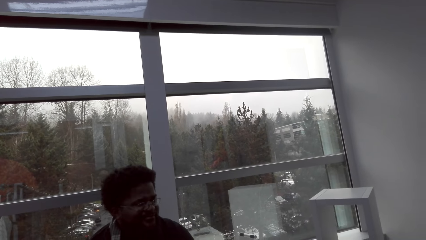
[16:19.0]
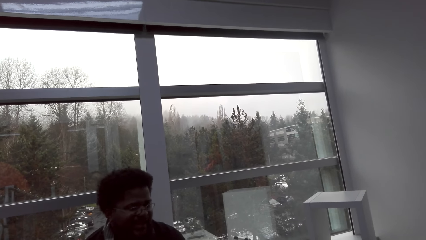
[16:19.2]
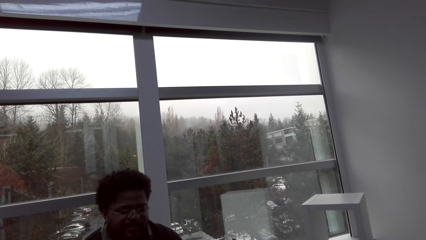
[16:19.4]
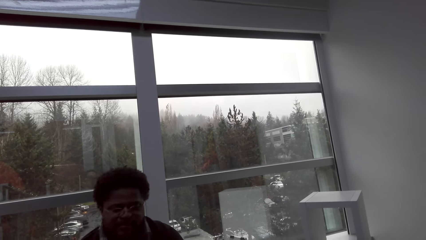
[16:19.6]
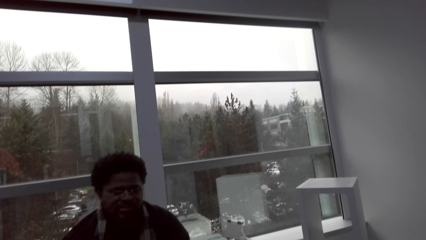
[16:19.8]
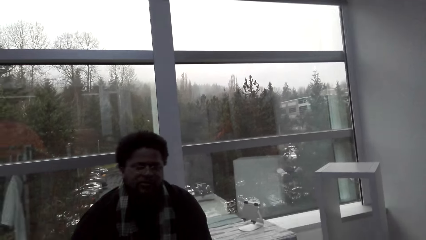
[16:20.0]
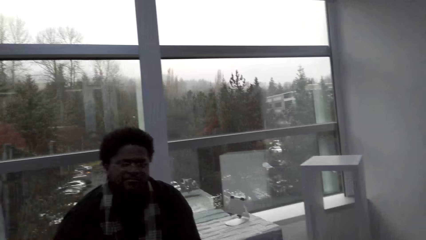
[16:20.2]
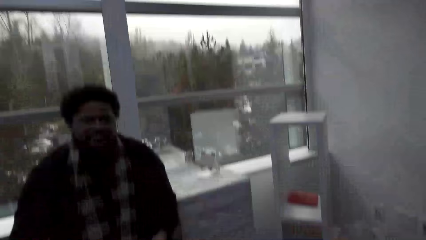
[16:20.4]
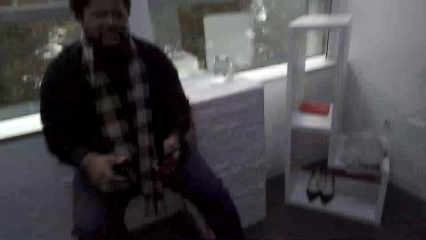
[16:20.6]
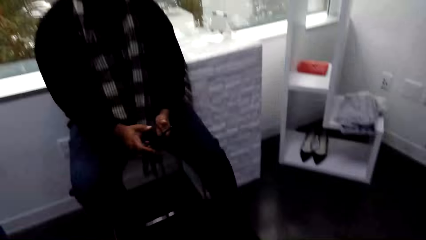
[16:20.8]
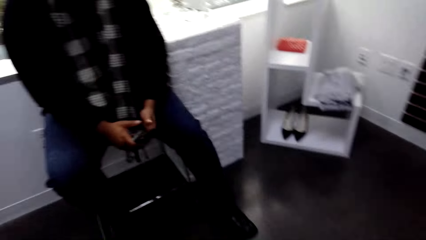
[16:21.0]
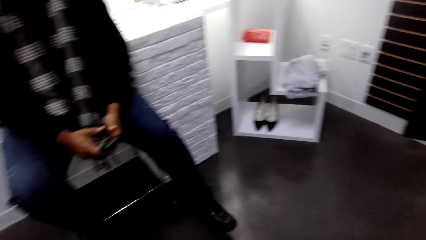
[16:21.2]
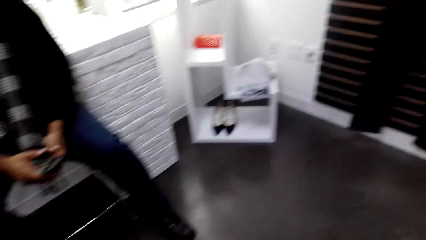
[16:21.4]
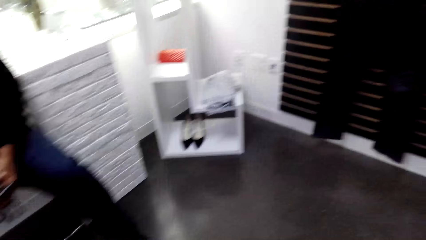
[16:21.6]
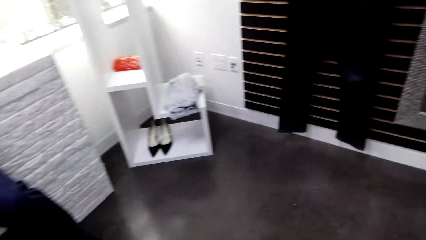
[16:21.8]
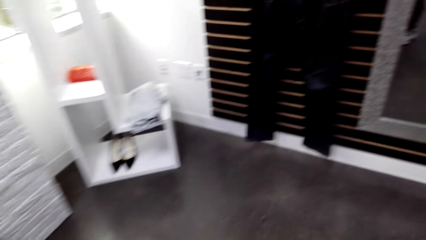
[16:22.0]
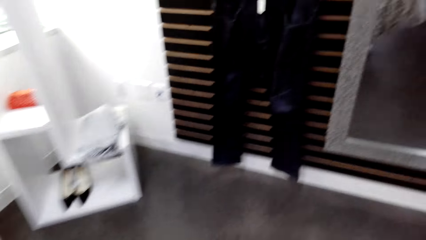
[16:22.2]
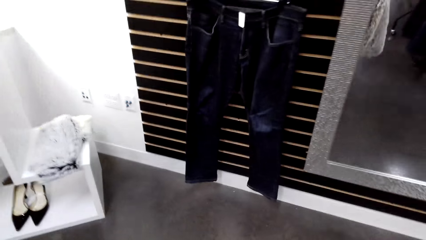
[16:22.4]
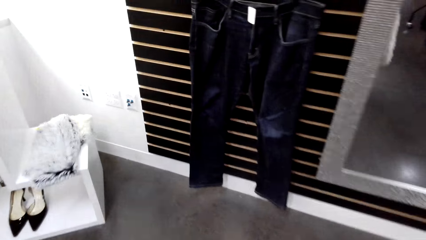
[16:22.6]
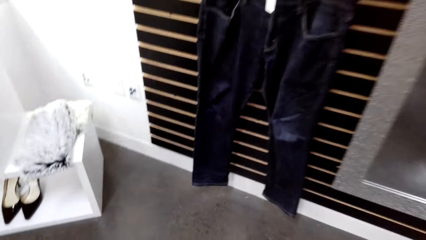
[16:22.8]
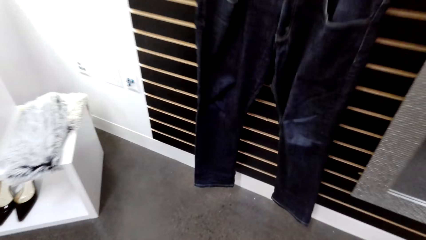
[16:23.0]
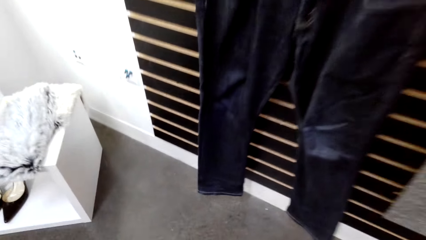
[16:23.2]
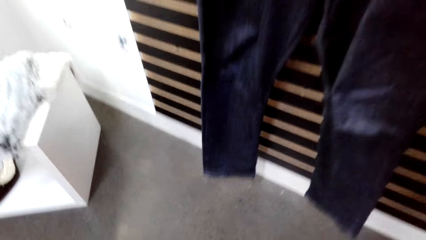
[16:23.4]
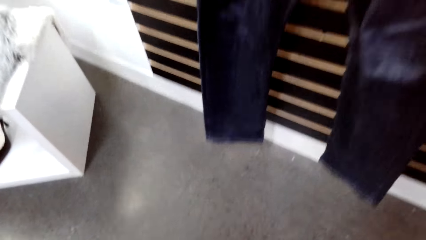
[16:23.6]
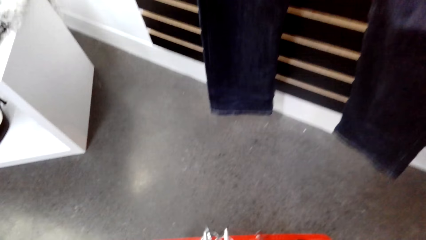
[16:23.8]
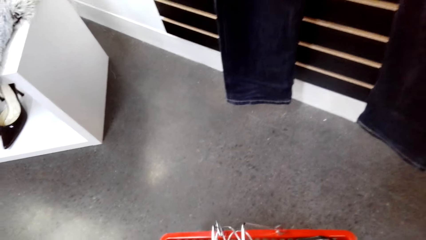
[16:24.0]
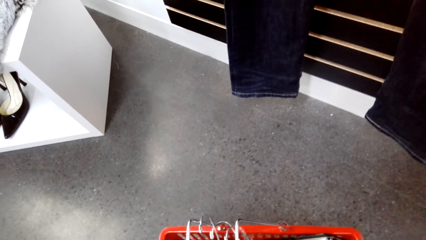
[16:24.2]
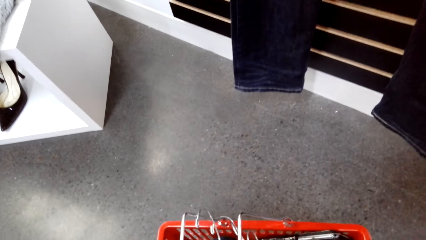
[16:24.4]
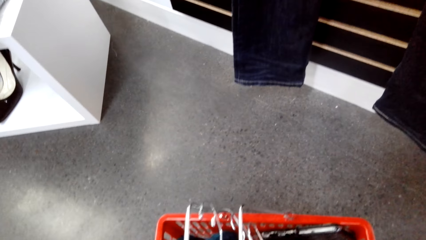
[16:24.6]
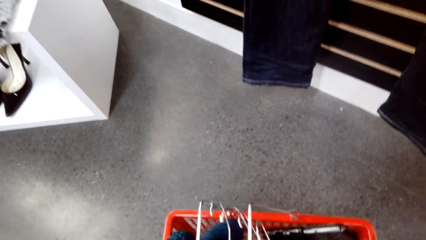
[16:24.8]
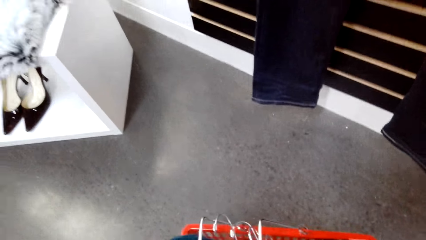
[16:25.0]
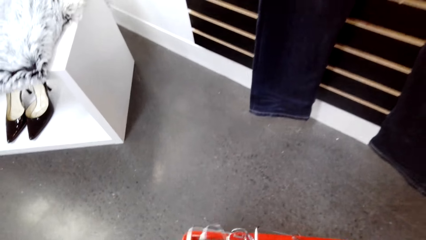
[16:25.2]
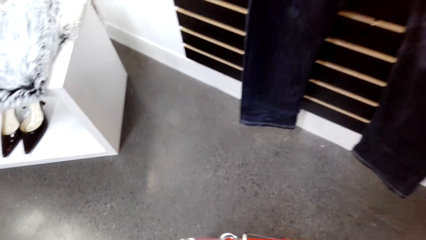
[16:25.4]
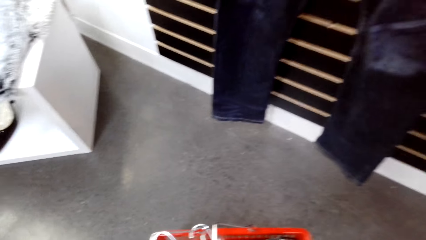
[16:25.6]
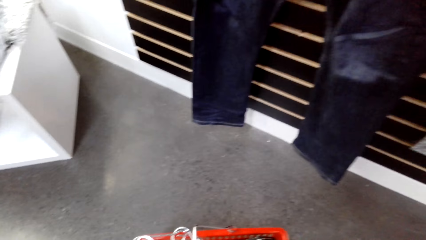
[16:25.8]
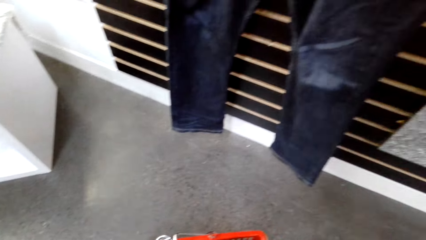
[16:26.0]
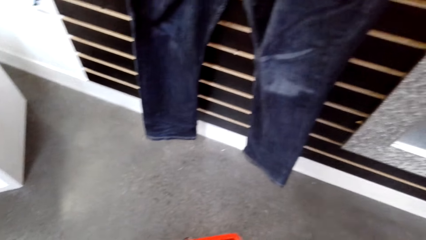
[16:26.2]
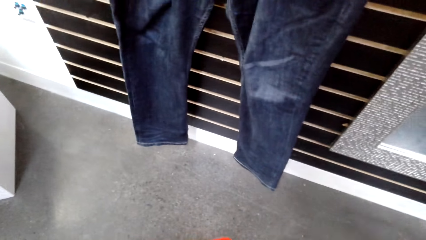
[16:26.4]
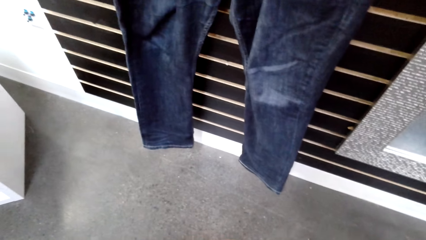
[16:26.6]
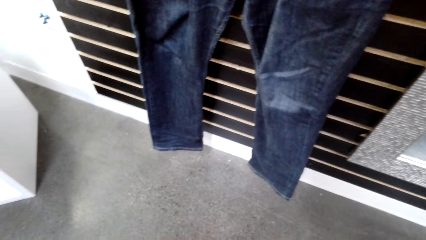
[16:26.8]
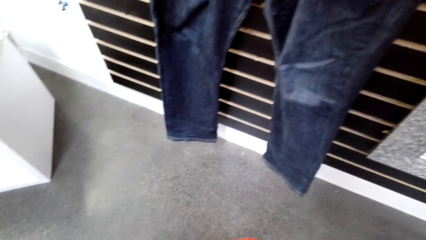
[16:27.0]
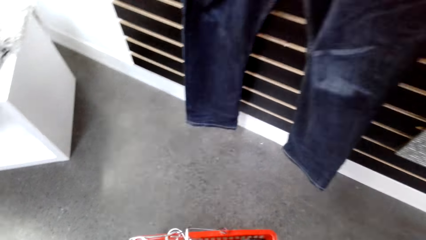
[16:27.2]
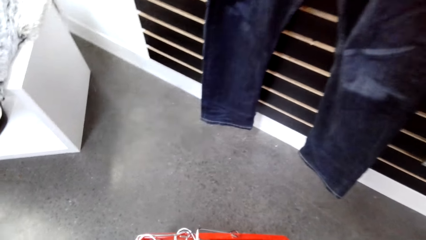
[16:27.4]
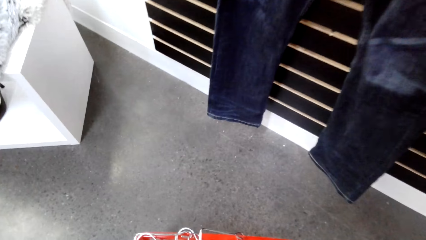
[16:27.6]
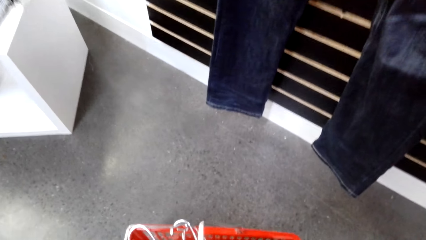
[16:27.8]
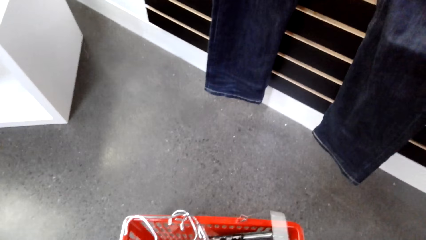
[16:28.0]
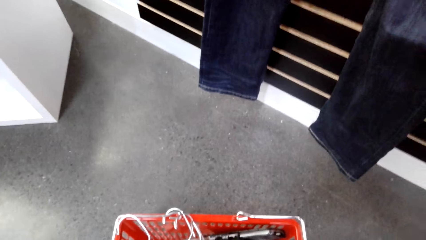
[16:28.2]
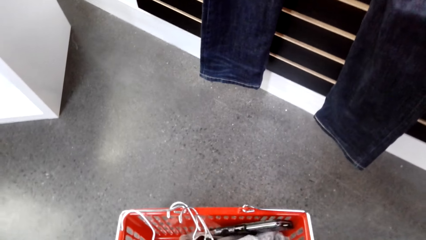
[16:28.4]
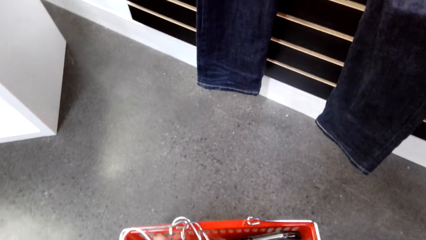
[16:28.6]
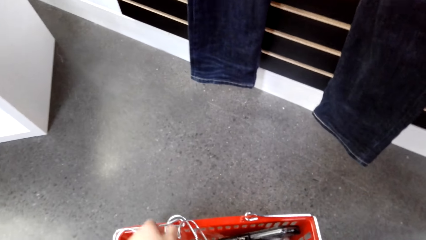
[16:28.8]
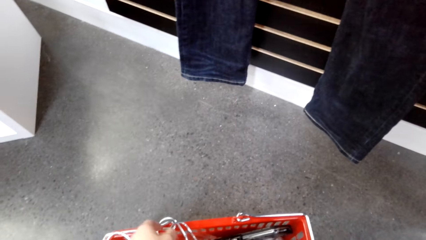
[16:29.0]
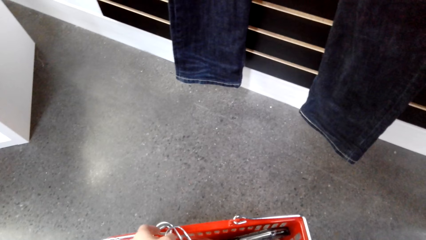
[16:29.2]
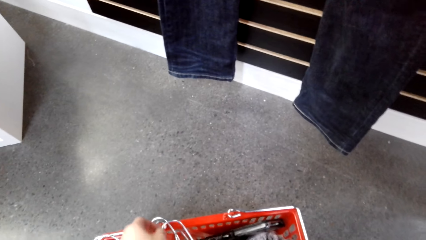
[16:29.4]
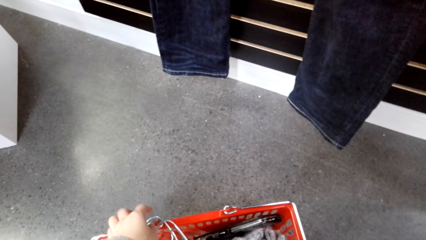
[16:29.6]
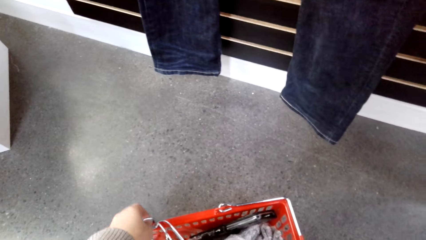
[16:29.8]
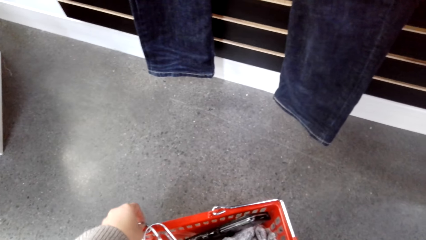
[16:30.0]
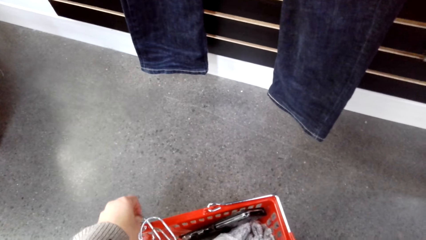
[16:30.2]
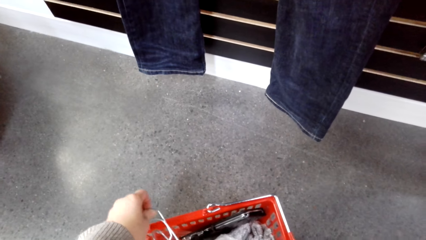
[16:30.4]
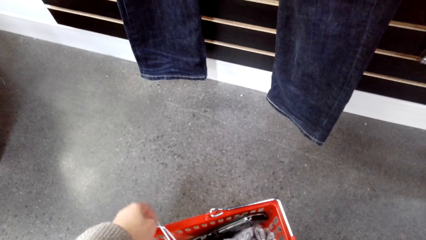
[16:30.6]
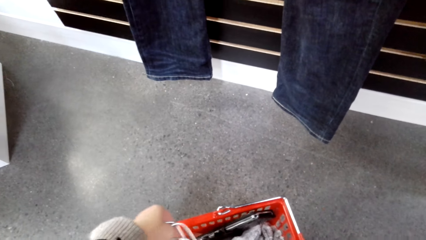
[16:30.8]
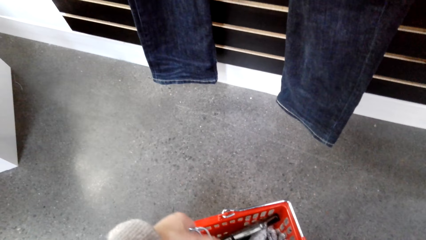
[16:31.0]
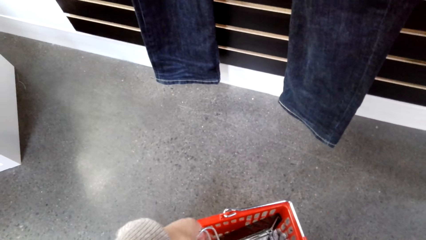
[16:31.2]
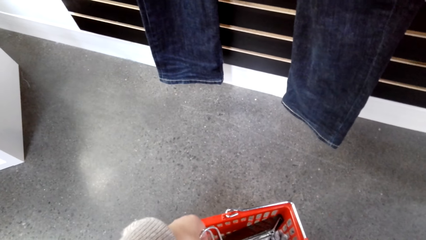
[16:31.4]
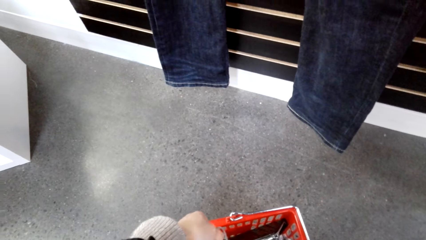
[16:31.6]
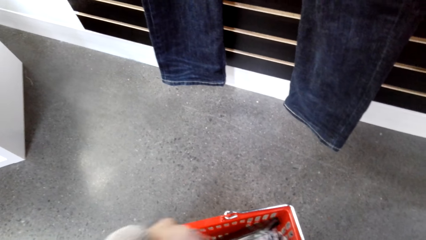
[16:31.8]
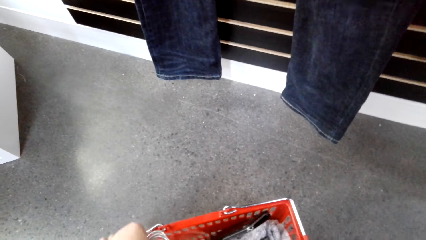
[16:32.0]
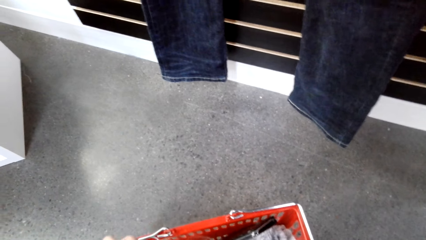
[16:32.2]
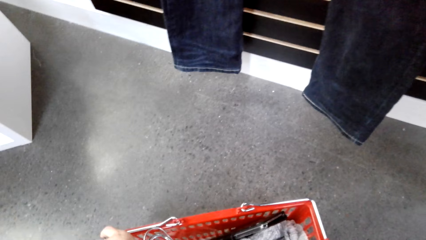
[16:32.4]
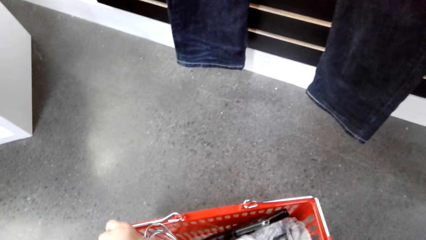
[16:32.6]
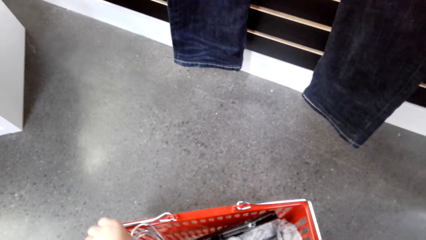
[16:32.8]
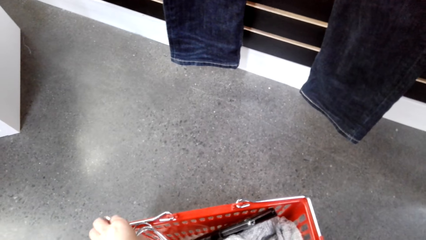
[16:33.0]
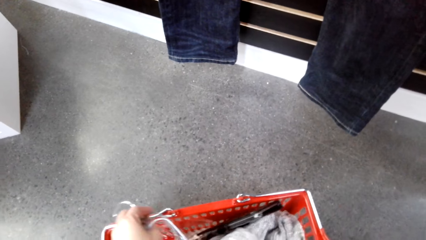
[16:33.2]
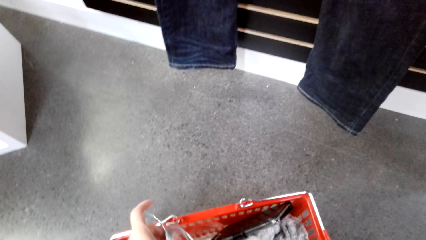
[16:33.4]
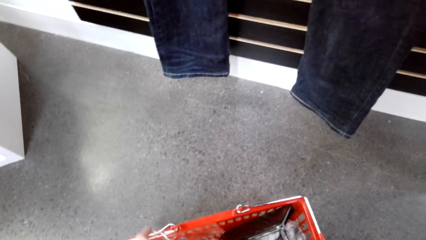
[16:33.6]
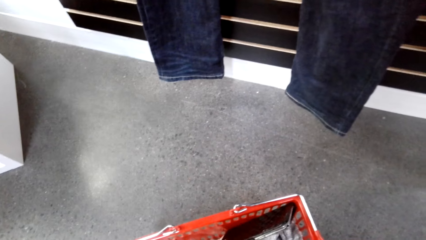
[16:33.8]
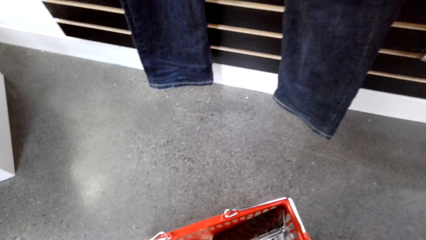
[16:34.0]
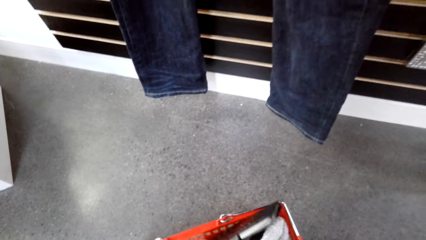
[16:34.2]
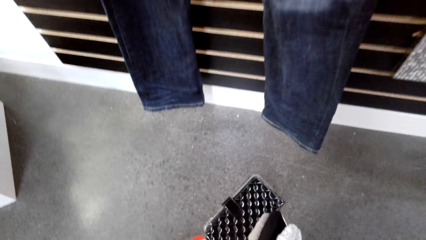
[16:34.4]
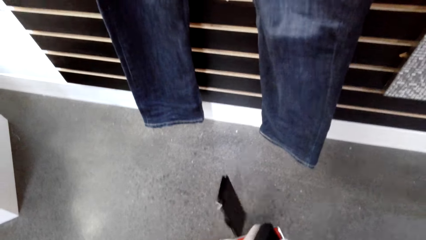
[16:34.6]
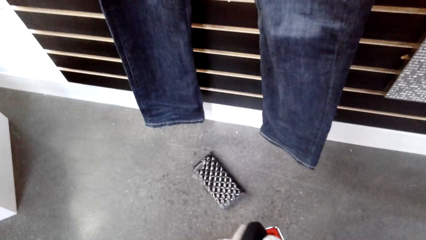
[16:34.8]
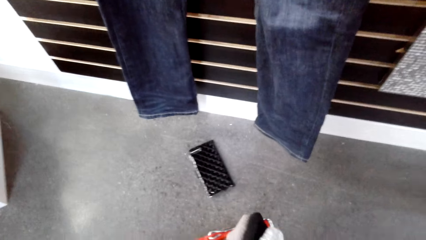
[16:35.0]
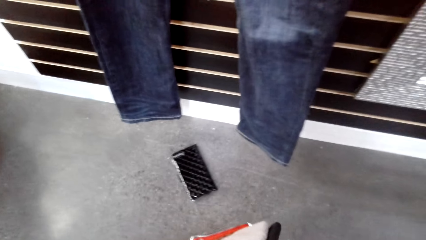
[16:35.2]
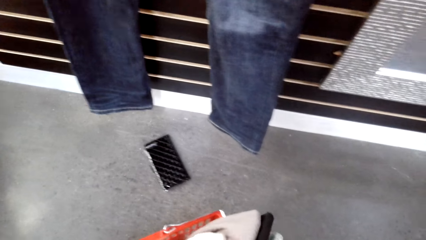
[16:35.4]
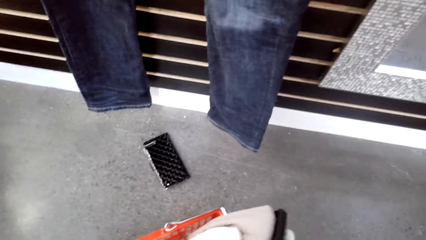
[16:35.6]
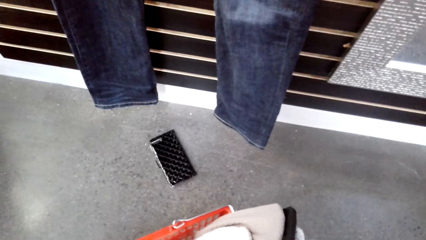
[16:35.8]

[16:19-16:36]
A person converses with the camera wearer. The camera wearer converses with the person. They walk. They hold the basket. The person converses with the camera wearer.
